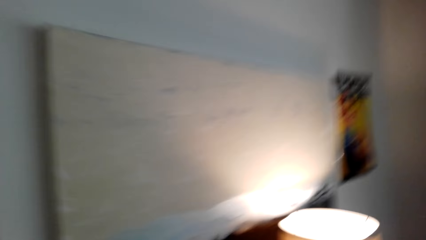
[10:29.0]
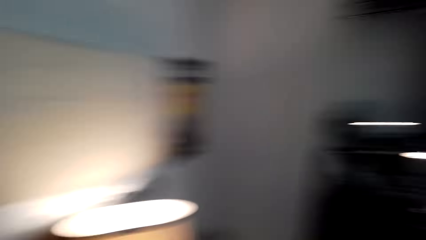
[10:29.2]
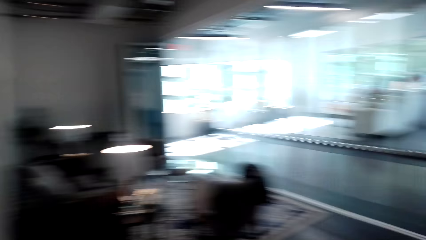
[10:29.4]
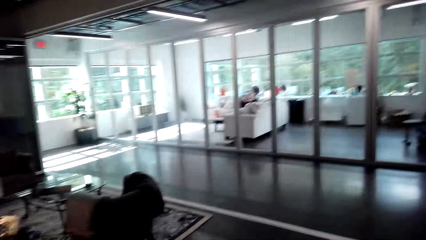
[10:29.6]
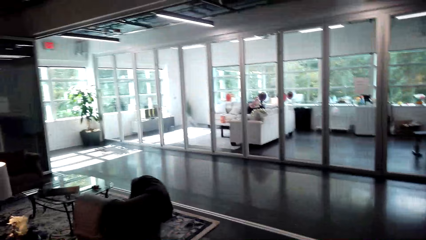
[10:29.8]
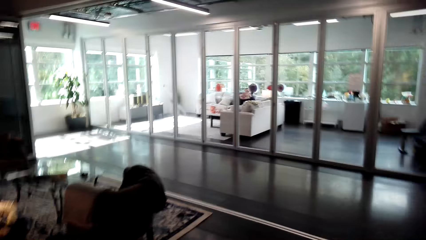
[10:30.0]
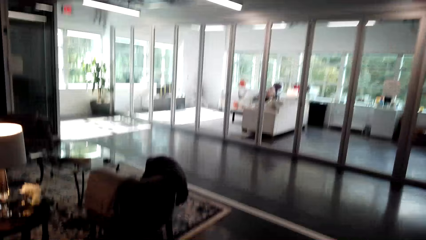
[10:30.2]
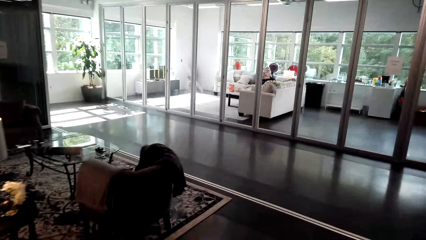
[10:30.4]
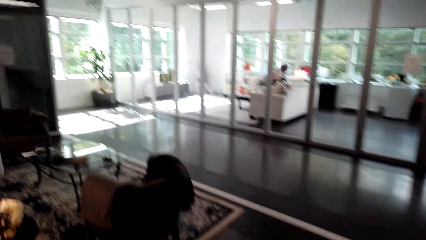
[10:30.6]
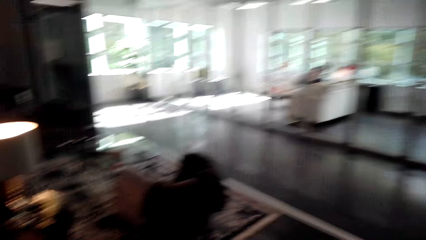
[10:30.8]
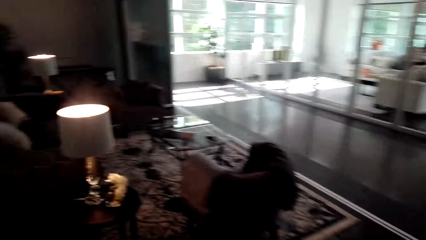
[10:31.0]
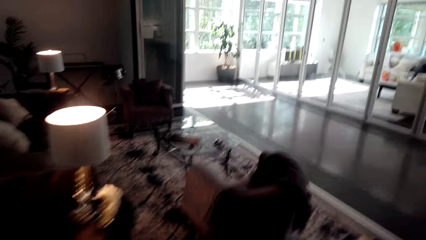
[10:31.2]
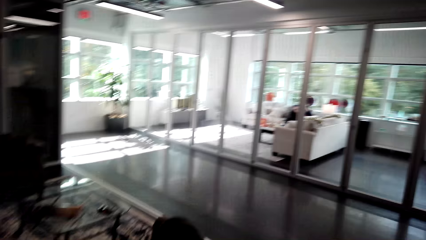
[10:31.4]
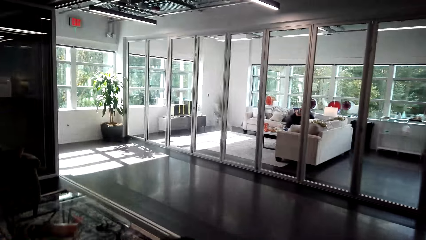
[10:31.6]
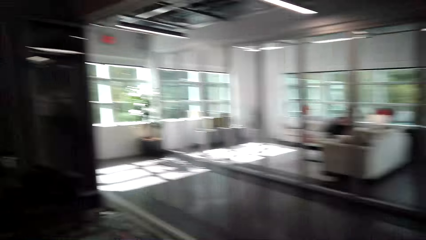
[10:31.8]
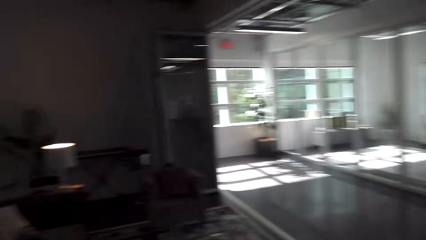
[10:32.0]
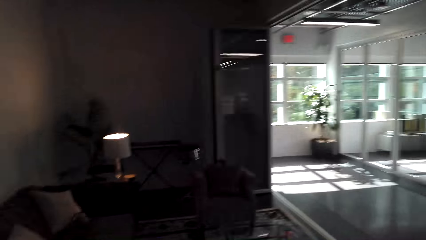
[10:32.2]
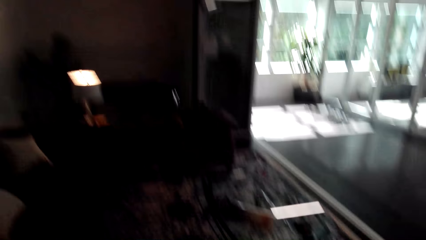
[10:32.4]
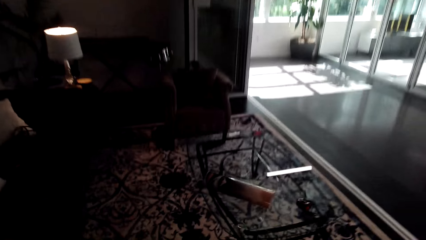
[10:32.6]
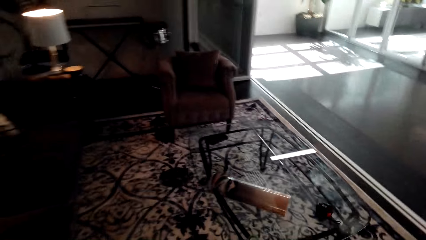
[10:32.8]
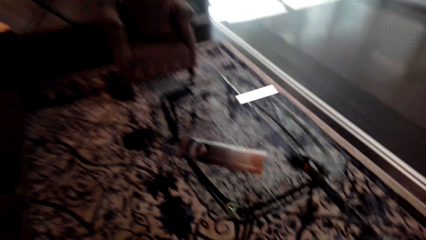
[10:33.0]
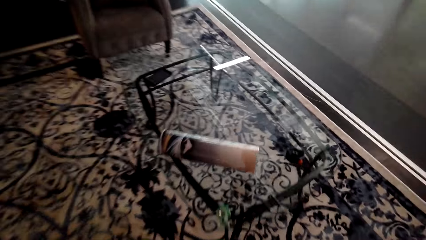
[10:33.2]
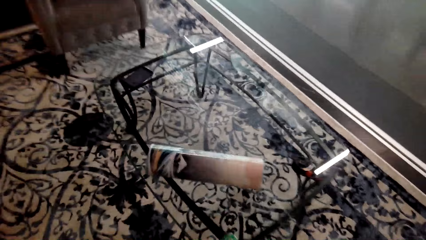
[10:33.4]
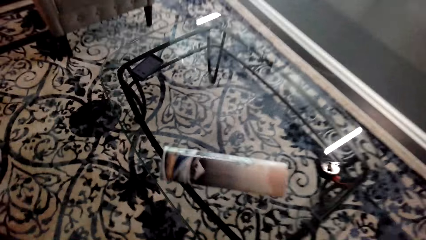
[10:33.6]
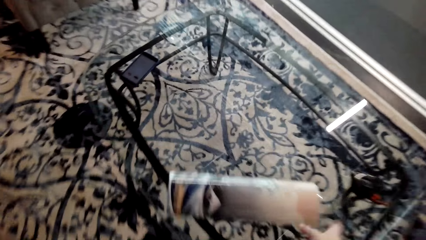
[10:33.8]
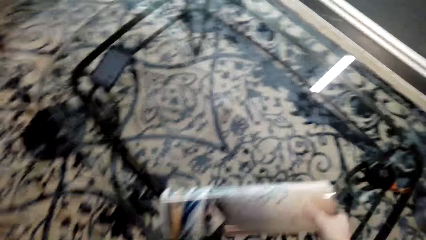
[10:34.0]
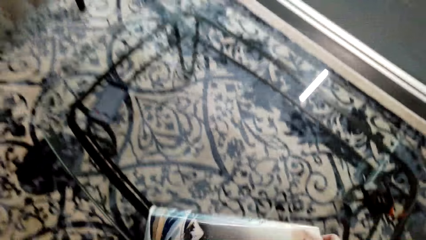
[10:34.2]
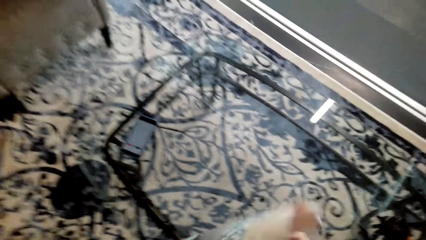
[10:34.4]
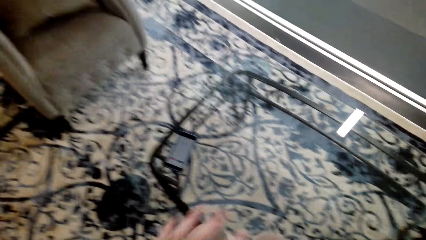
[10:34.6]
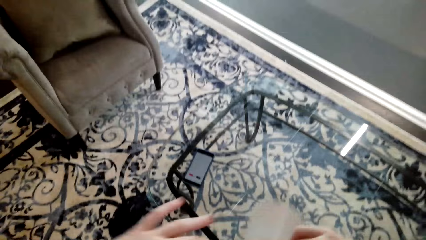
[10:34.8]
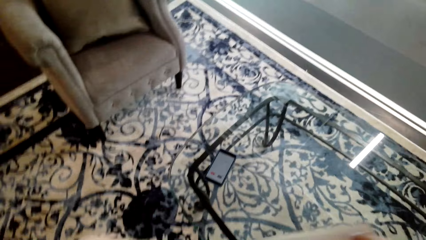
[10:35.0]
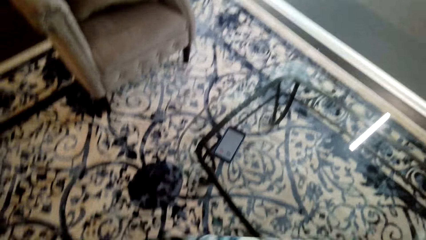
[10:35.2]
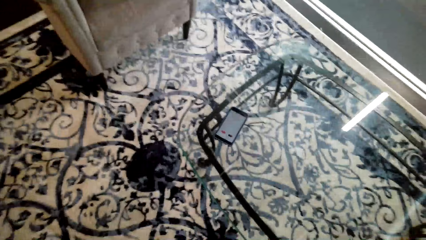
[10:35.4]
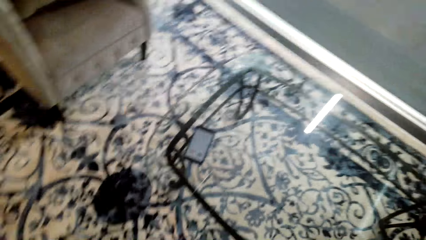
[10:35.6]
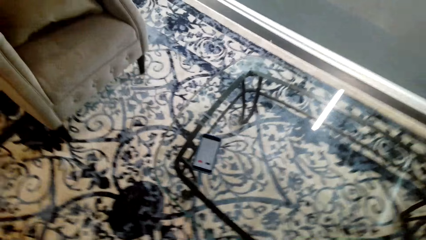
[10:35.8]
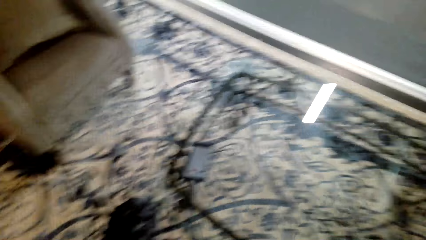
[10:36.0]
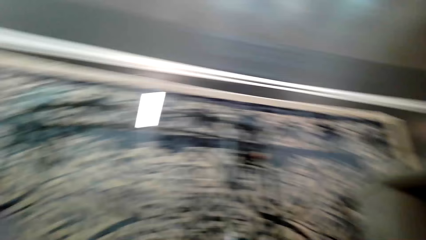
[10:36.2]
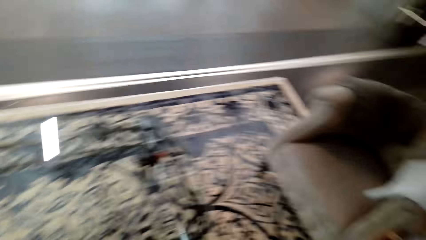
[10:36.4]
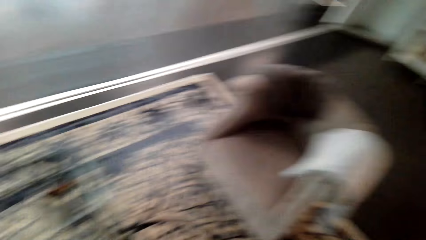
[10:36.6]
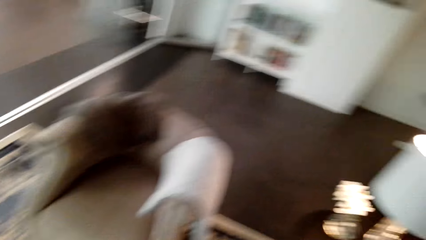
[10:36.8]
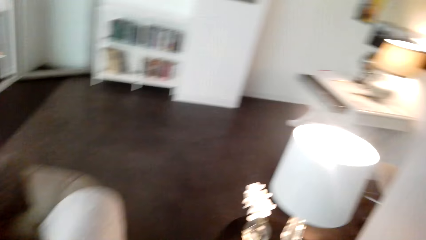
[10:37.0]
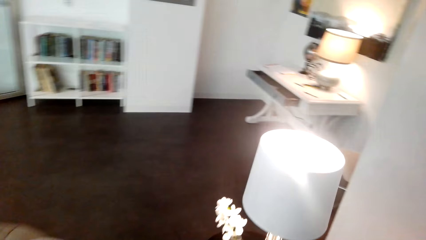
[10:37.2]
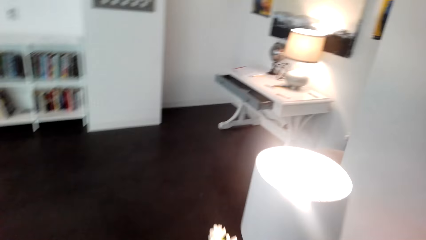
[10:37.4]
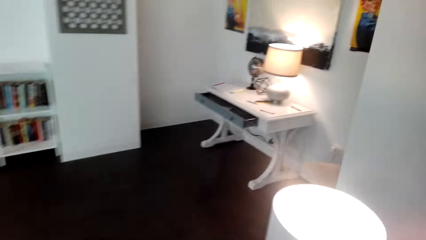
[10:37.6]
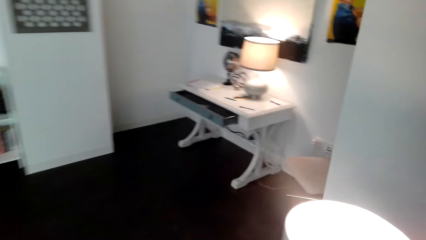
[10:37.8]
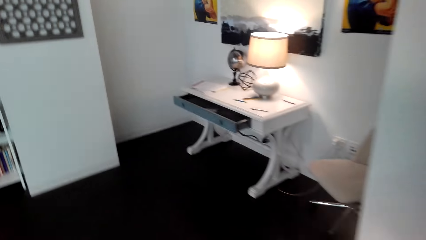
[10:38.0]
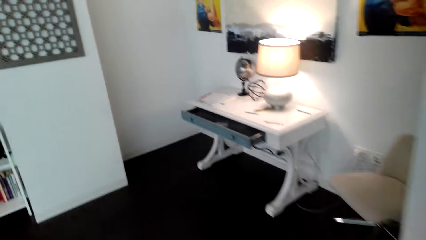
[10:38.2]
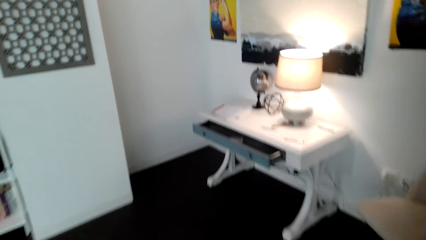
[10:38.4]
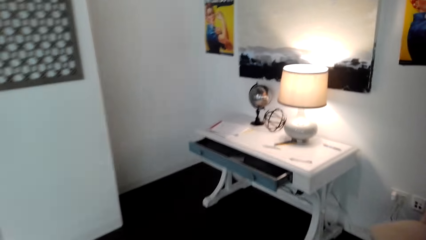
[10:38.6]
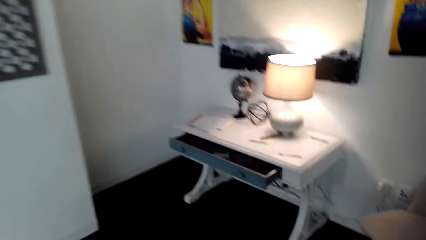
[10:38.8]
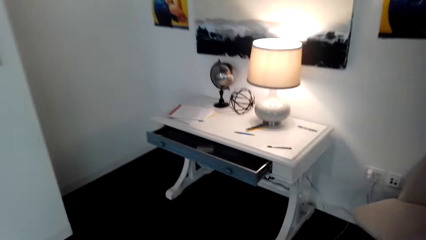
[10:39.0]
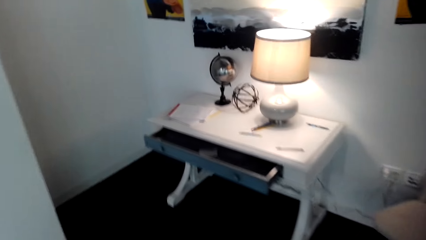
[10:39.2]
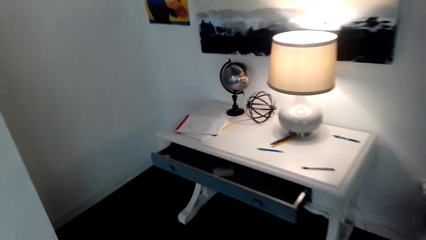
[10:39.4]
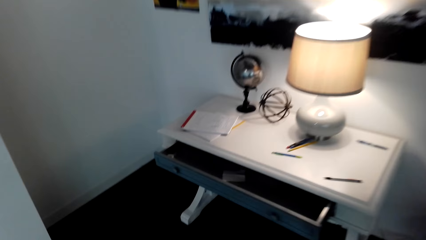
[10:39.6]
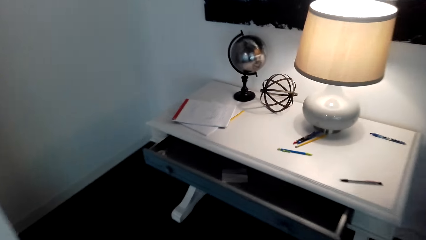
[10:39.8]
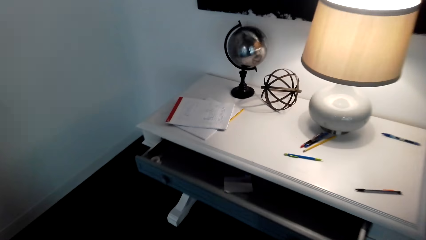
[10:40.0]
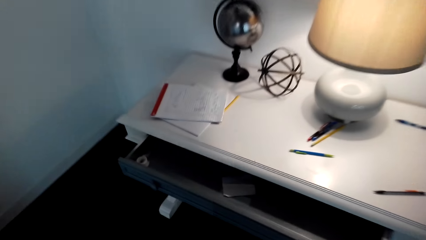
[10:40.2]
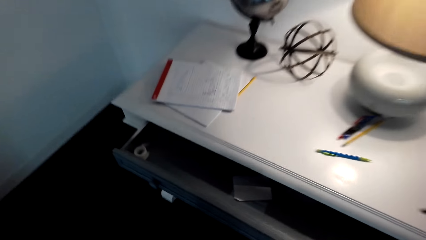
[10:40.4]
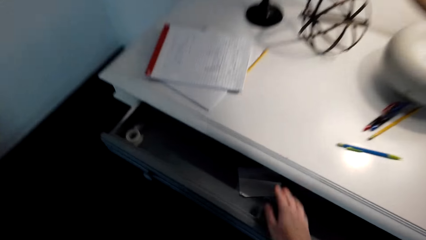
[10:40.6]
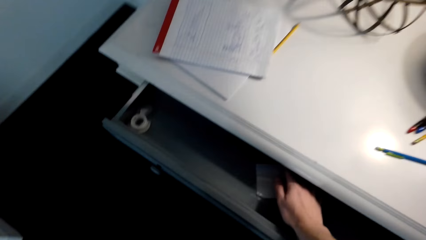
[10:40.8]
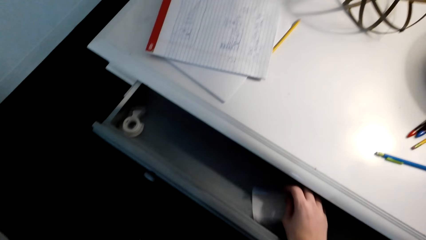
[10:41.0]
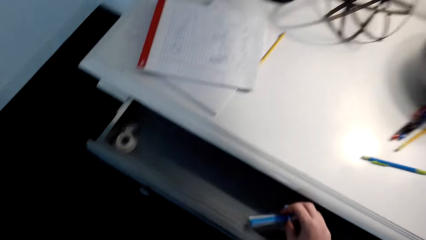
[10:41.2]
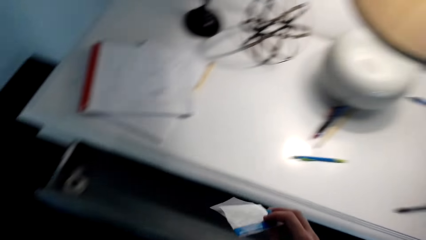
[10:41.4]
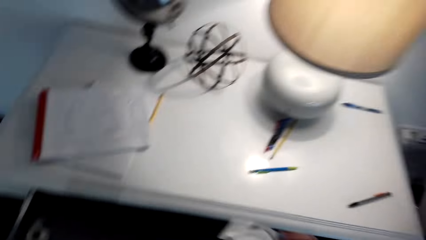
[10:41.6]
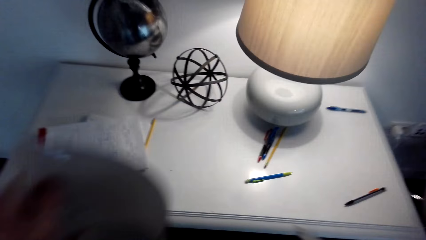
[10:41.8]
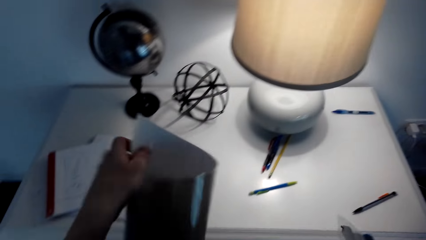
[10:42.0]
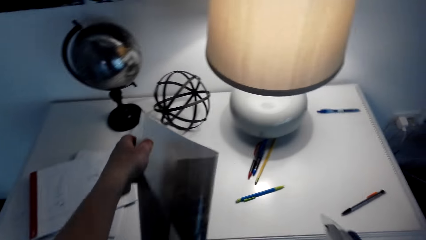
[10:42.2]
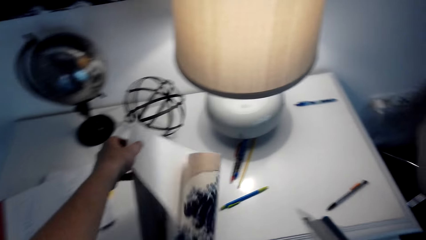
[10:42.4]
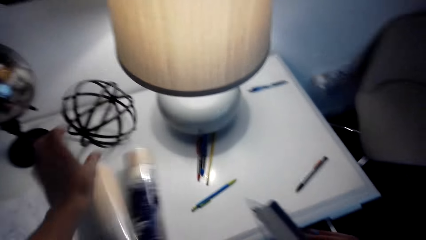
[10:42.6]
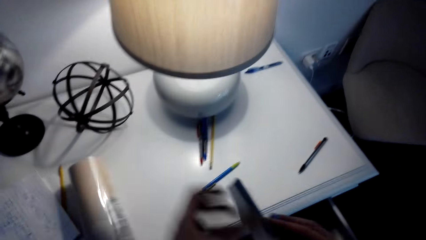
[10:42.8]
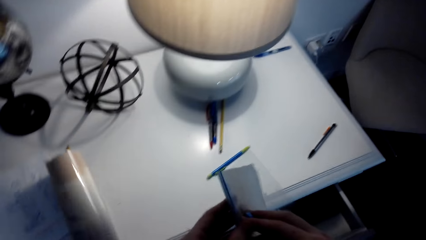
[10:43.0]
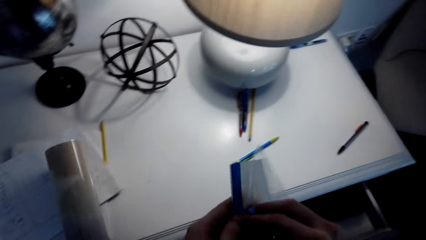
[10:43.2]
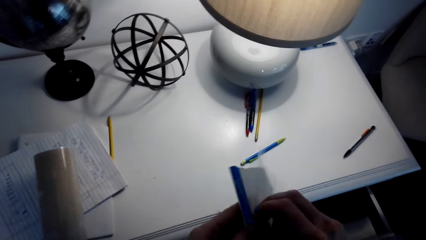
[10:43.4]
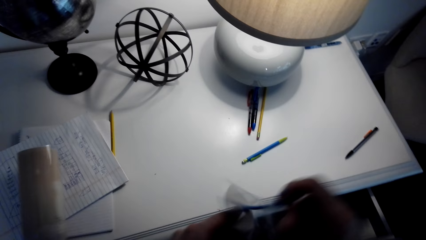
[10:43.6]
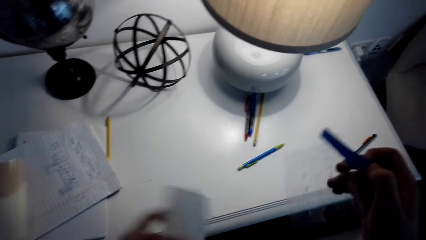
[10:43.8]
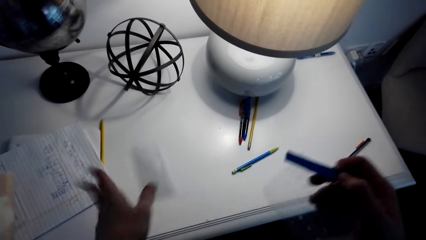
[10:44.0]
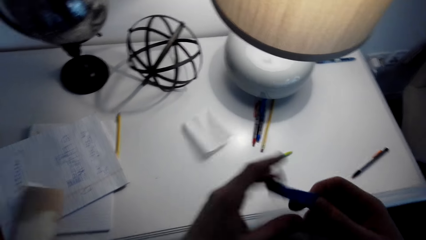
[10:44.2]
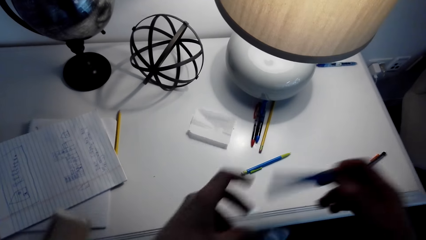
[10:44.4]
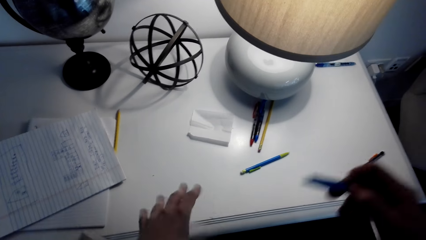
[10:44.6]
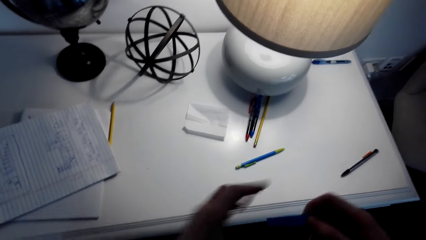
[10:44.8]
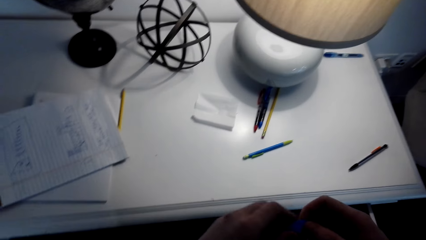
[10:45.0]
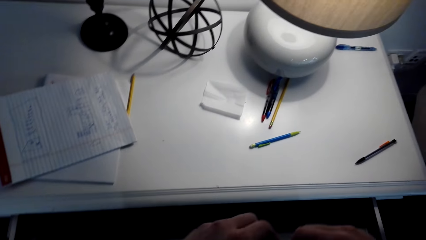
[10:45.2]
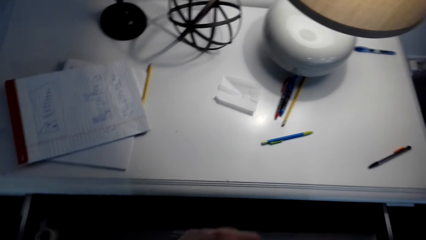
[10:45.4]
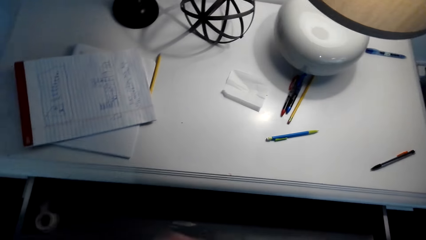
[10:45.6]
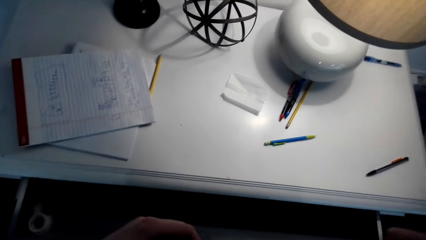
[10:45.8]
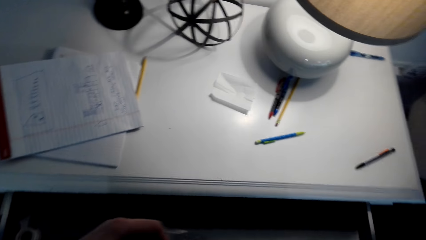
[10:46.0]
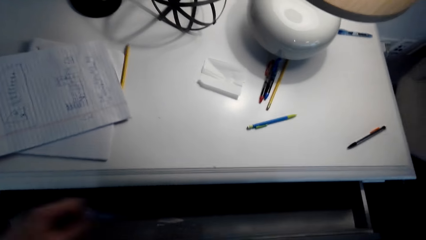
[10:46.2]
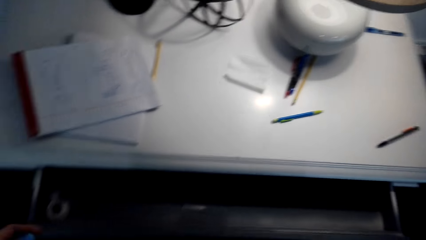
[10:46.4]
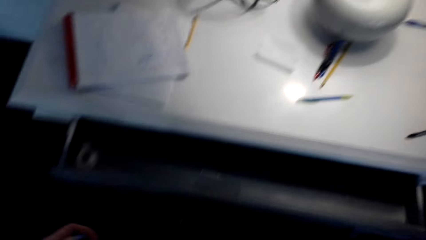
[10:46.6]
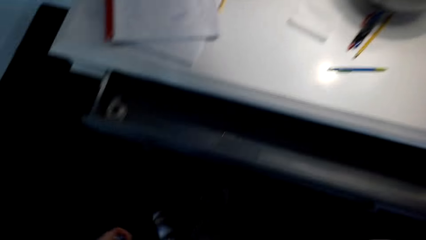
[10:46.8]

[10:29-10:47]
The camera wearer looks around. They move around the room. They pick a banner from the table with the right hand. They look around. They move around the room. They pick a banner holder from the drawer with the right hand. They drop the banner in the table. They remove the holder from the paper. They hold a tape.
